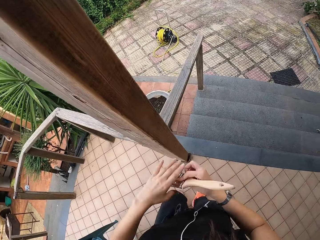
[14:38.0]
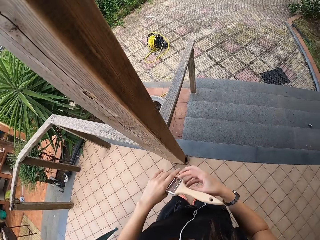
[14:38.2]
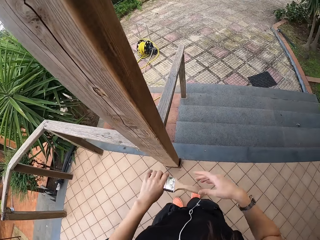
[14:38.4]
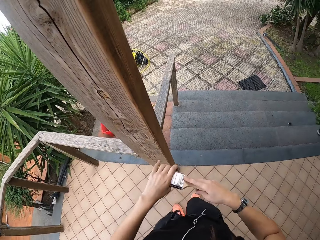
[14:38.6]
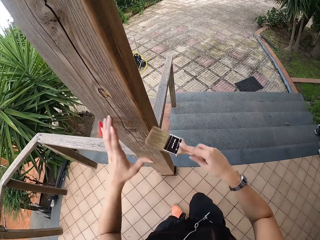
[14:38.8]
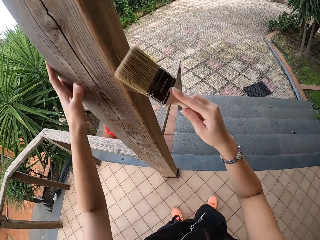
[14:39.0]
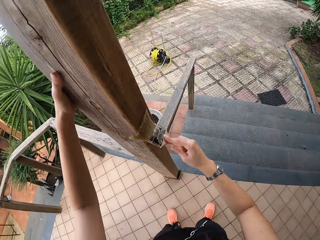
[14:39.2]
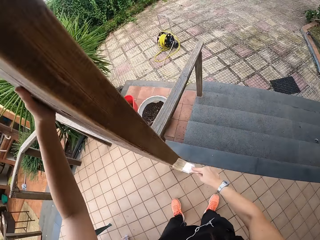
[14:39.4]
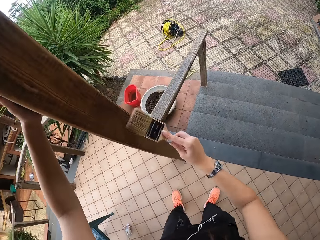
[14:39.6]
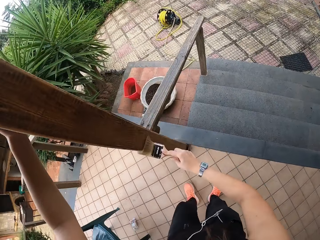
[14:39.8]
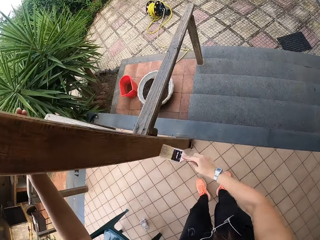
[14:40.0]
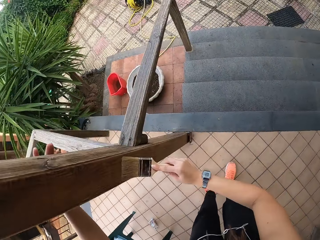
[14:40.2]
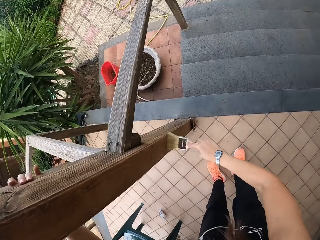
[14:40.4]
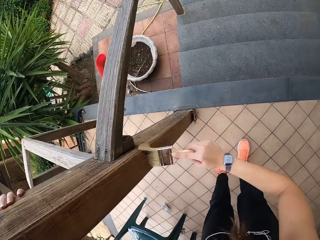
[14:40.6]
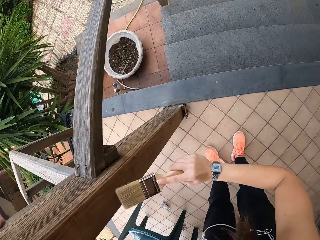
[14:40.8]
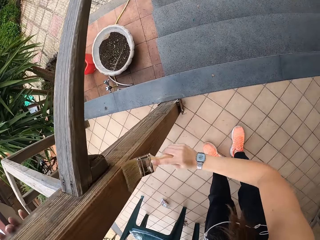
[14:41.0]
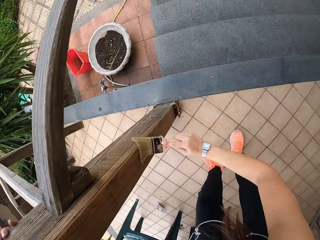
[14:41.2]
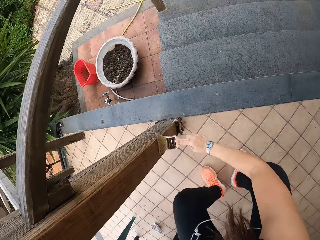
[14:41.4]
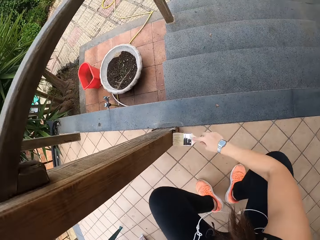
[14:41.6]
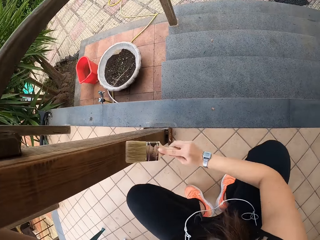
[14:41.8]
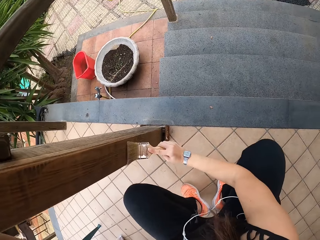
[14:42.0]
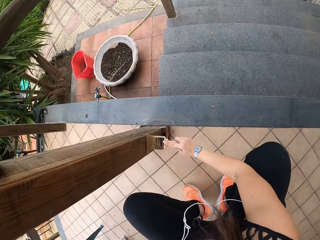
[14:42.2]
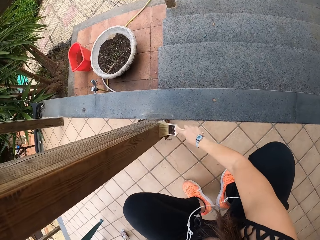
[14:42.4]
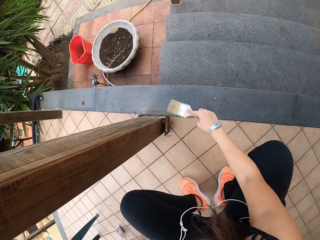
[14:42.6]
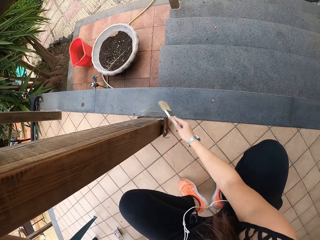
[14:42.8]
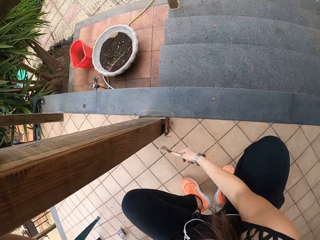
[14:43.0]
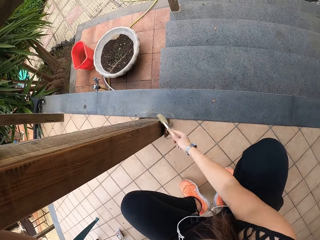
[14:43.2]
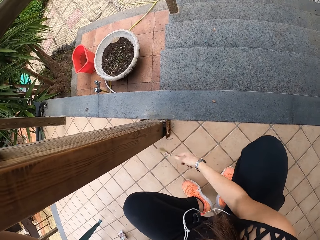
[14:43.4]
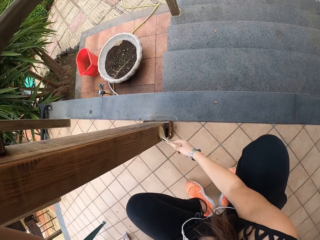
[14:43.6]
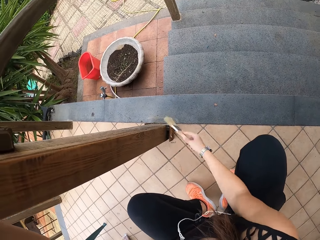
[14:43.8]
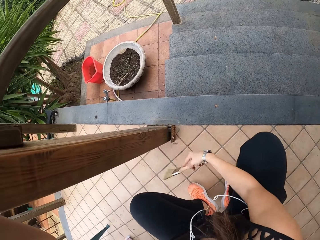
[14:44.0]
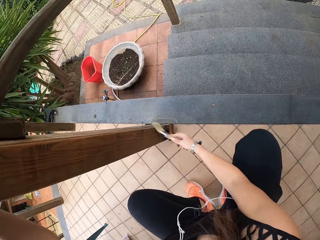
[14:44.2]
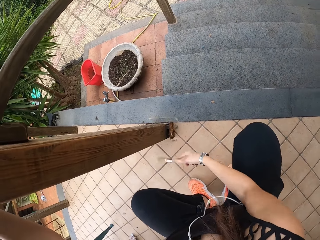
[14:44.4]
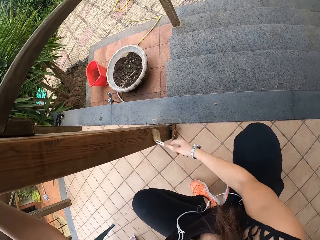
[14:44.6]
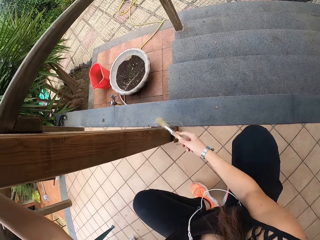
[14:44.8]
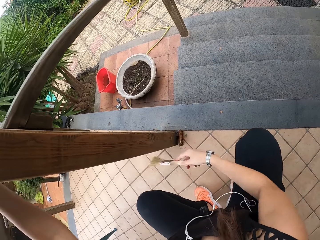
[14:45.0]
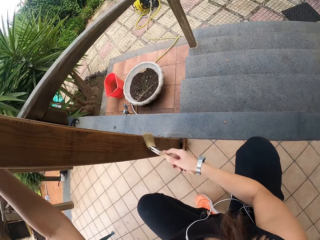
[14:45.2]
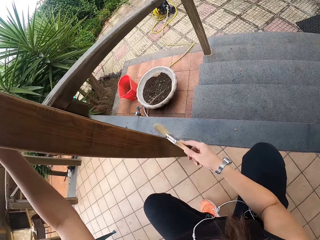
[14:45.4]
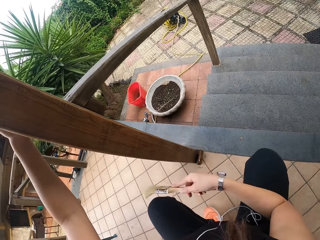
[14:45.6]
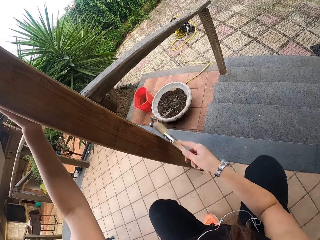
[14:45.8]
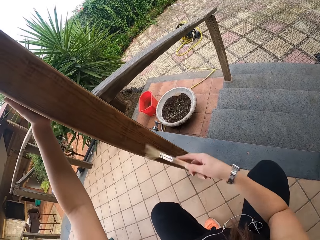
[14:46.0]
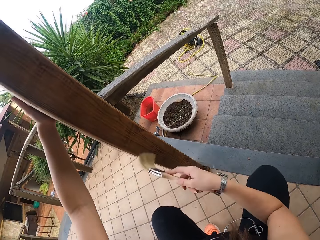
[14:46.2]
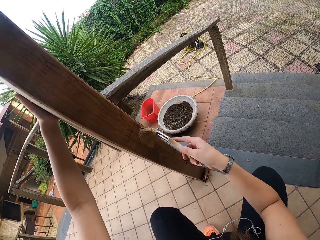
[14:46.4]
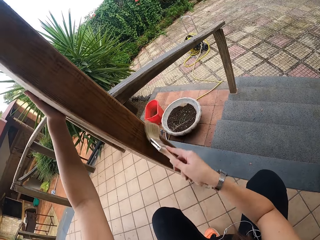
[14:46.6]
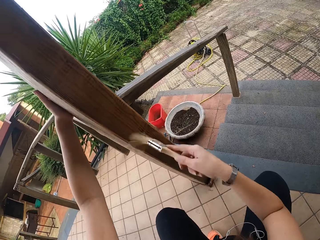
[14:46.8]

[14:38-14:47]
The camera wearer adjusts the paint brush. They exchange the brush. They brush the wood with the paint brush. They squat on the floor. They brush.

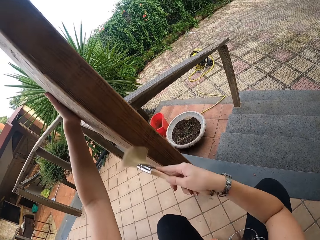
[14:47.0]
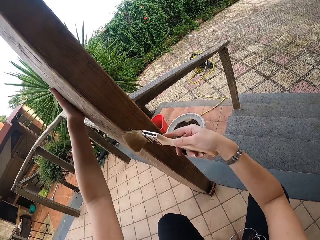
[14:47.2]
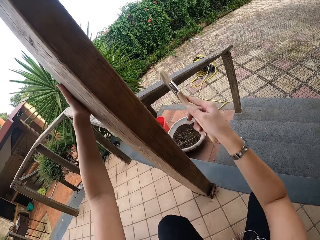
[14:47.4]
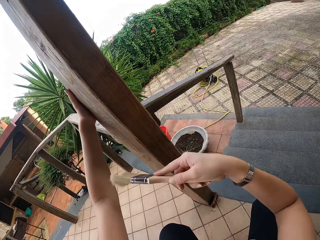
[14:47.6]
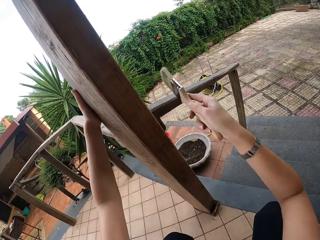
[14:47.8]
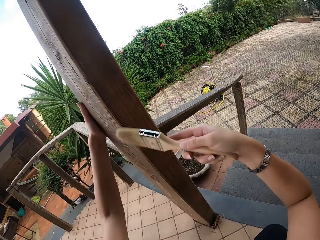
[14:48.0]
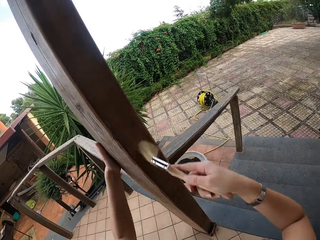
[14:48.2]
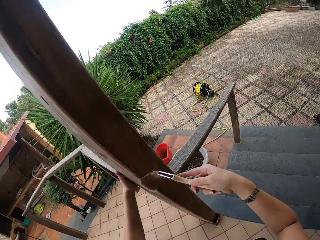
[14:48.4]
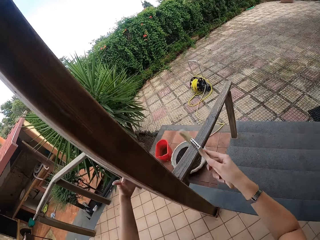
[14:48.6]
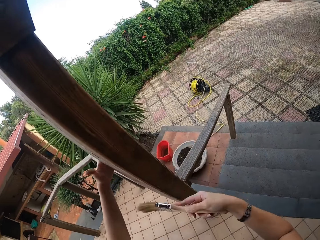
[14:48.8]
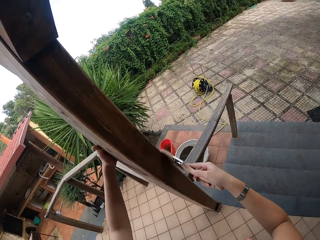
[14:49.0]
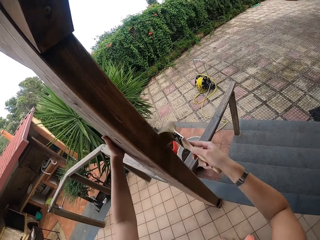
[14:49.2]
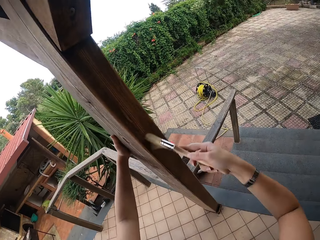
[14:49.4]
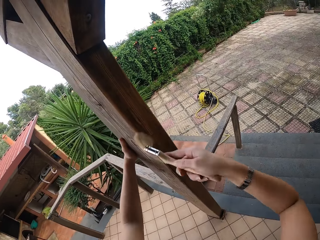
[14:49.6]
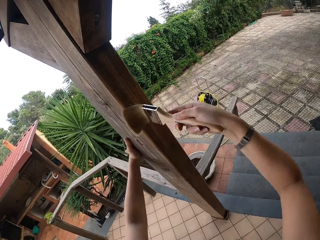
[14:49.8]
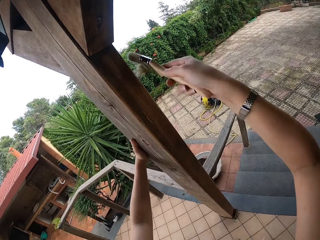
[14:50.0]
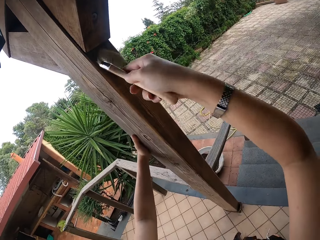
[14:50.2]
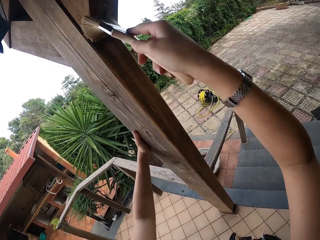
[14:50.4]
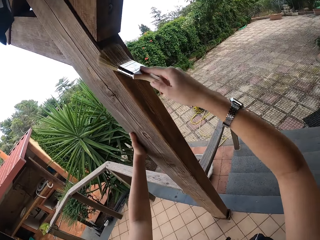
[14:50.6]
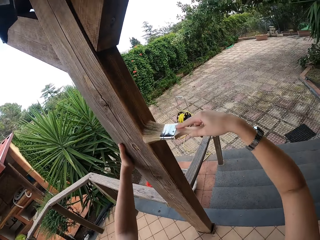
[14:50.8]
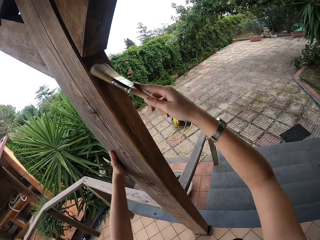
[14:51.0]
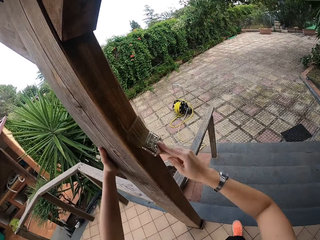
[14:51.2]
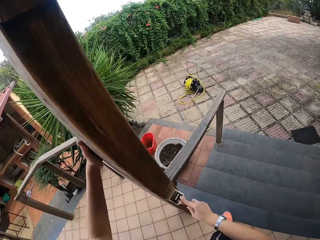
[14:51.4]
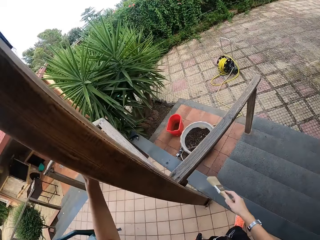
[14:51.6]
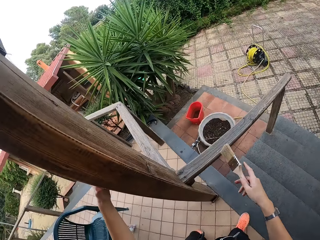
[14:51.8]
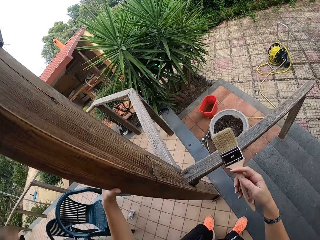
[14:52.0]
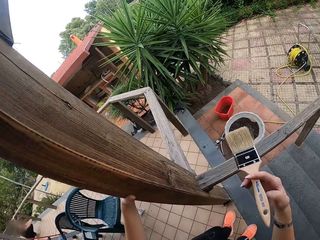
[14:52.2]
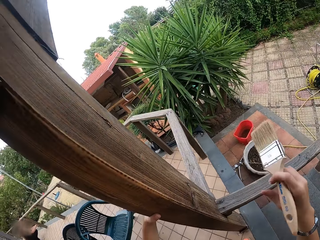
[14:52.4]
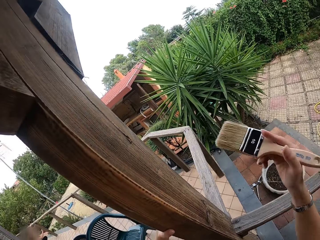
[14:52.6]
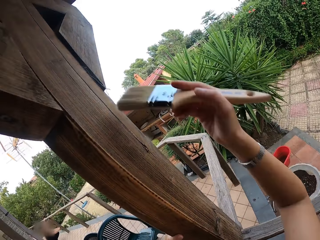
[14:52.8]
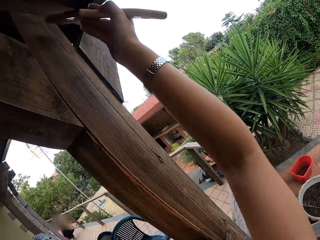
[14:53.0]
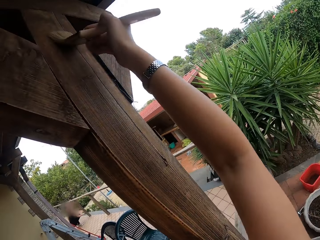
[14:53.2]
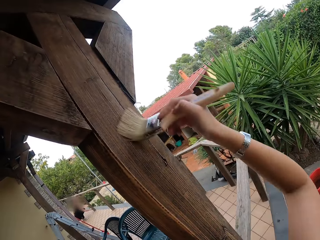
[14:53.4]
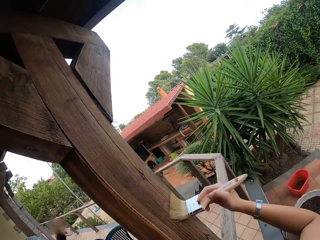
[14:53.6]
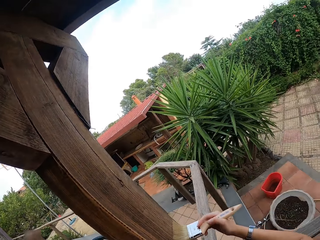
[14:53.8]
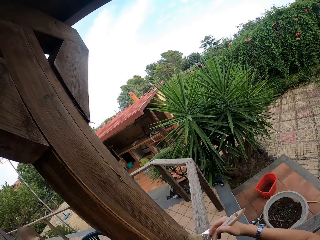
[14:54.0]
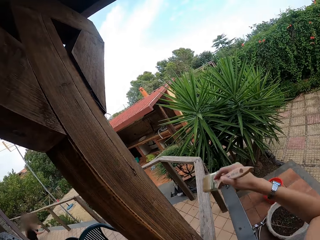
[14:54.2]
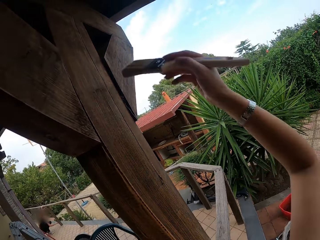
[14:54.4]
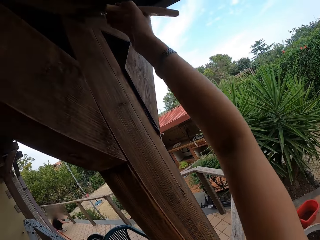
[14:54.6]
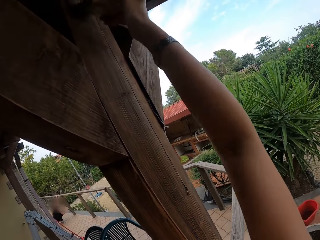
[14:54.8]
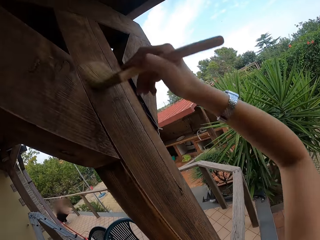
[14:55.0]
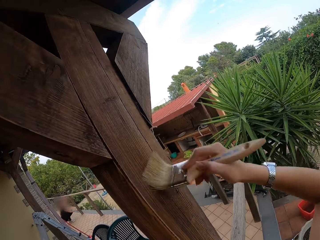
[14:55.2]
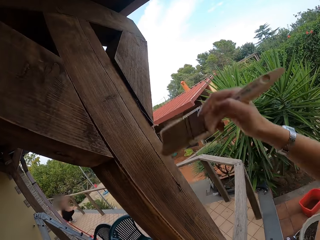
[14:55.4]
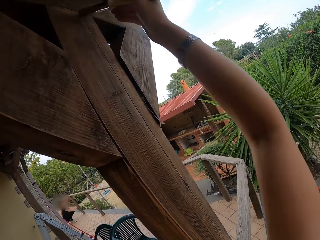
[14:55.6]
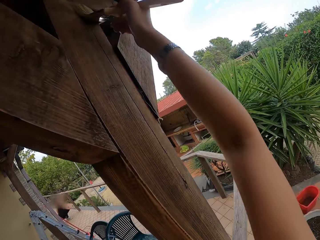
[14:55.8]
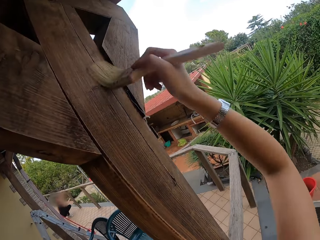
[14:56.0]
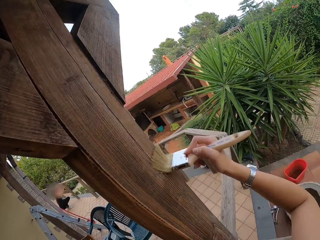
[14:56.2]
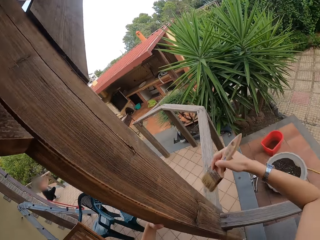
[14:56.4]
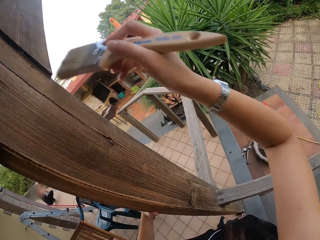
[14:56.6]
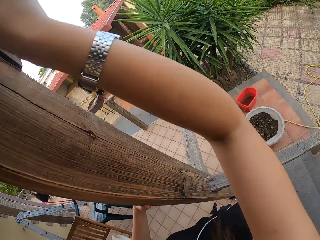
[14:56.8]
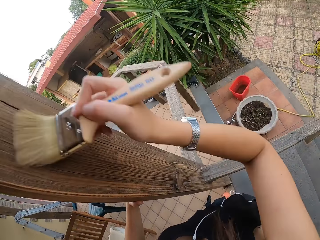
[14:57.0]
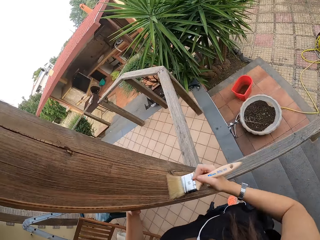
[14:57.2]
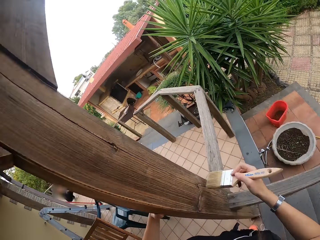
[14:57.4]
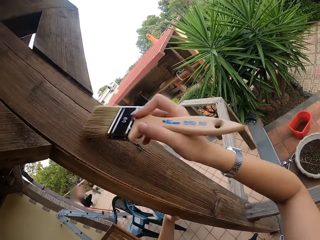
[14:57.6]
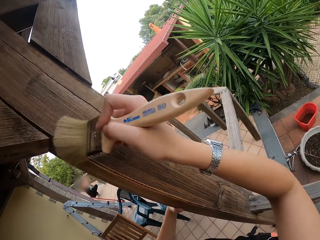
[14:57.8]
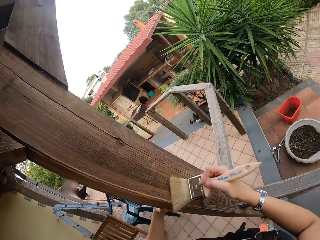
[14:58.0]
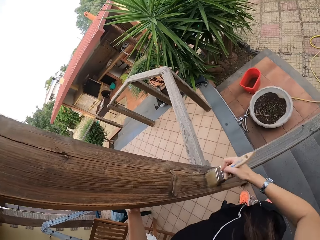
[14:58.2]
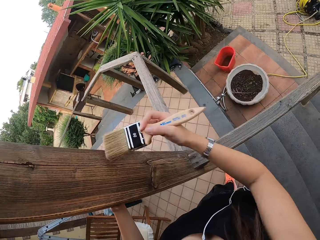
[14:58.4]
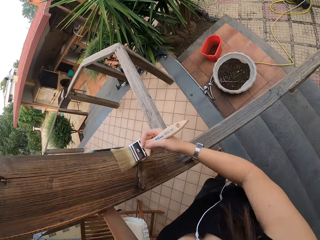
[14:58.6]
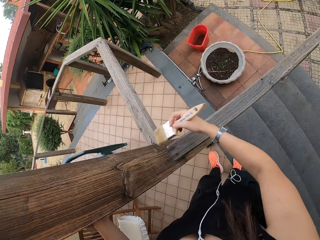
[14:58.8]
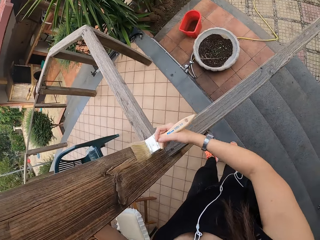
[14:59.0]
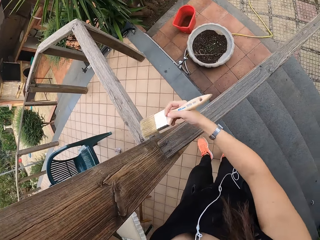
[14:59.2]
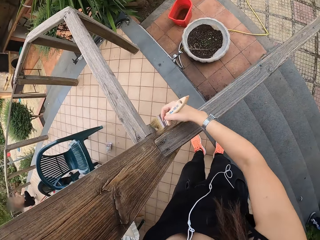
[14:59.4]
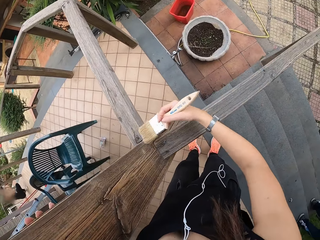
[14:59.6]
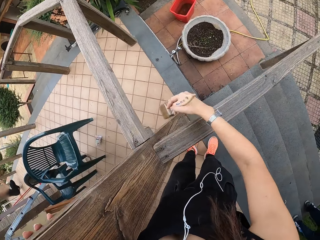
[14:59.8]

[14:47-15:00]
The camera wearer stands up. They adjust the paint brush. They hold the brush. They brush the wood with the paint brush. They brush.
